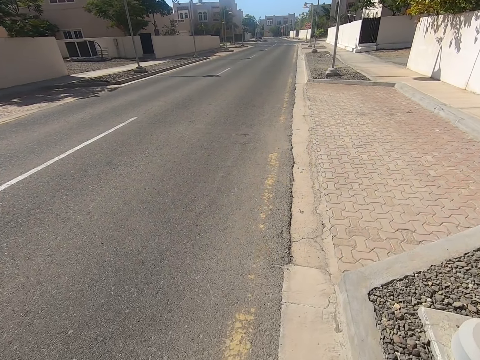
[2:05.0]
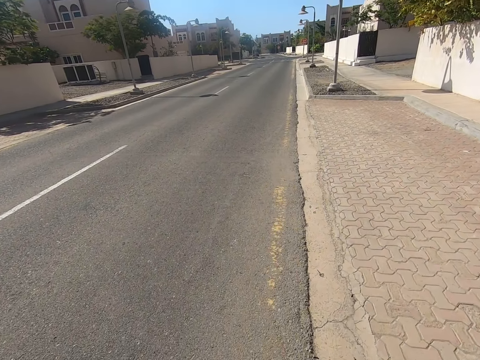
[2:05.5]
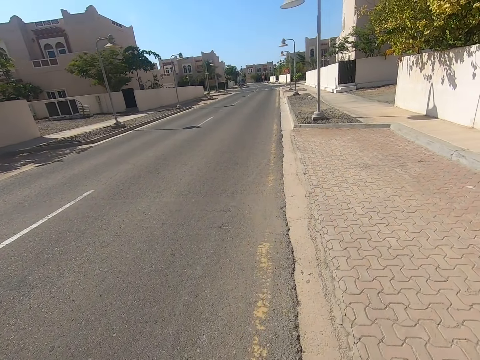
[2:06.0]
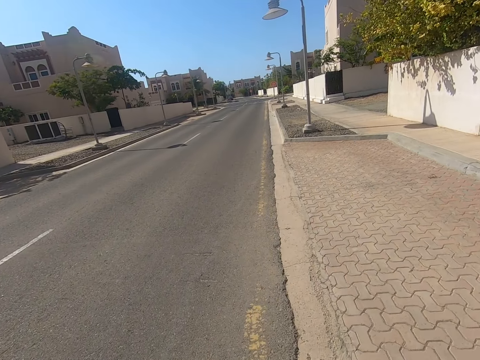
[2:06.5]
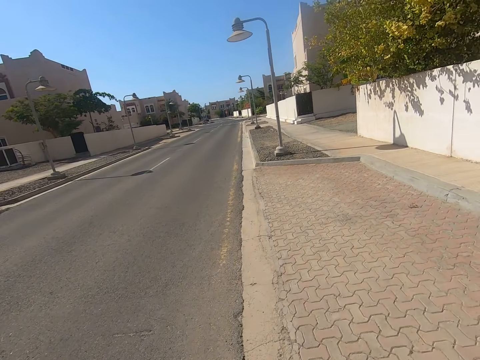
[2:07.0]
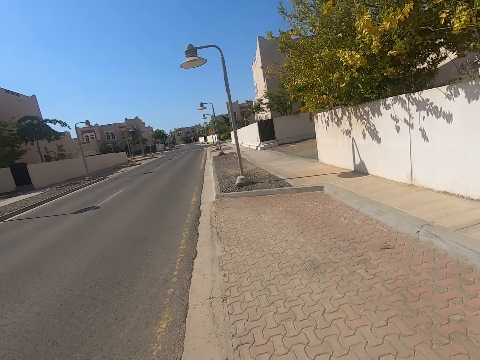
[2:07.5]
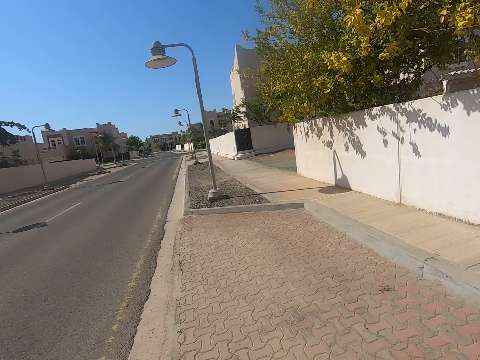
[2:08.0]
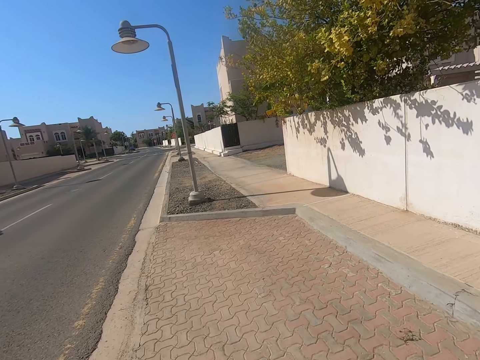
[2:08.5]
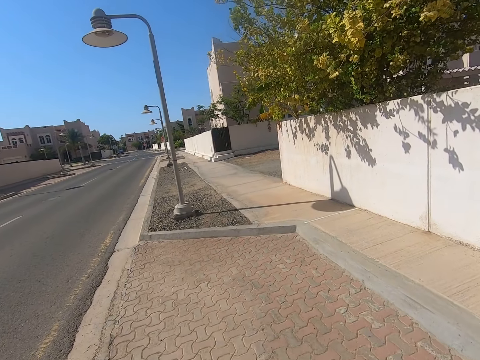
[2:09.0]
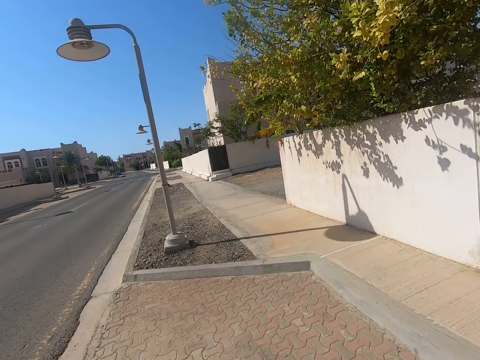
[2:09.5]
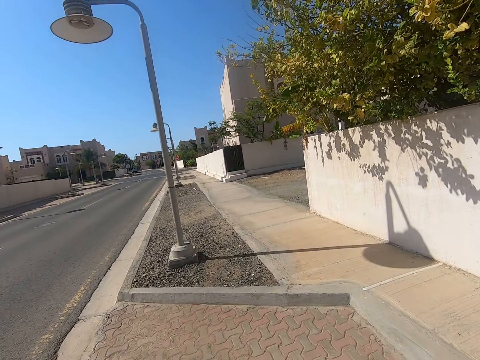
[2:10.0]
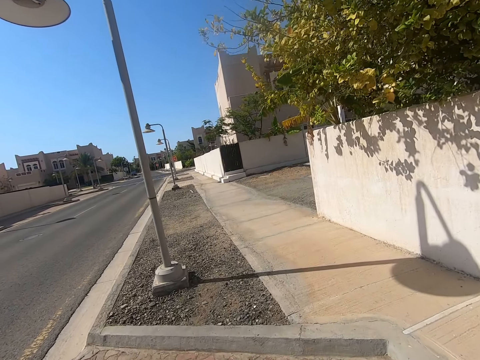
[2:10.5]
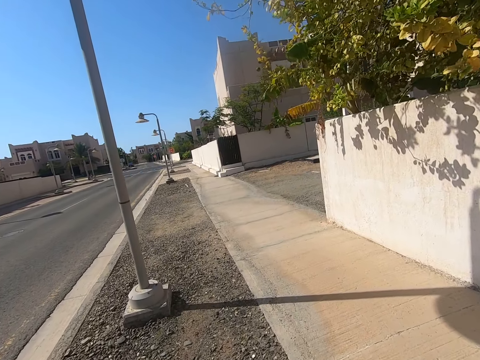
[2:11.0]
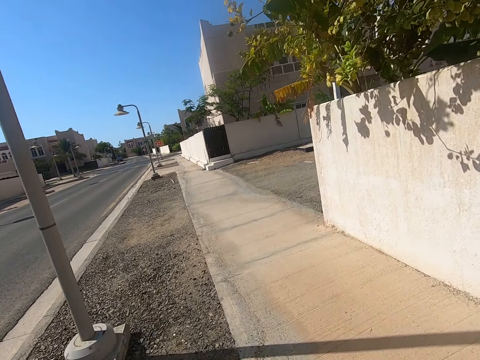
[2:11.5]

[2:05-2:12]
The camera wearer moves hands. They walk on the pavement.

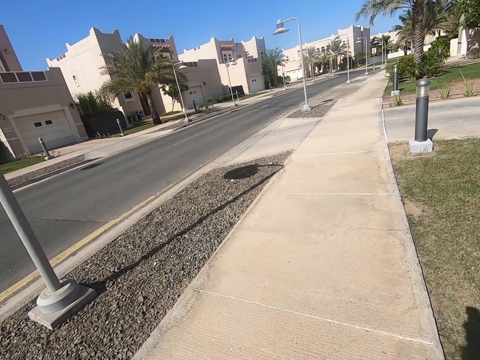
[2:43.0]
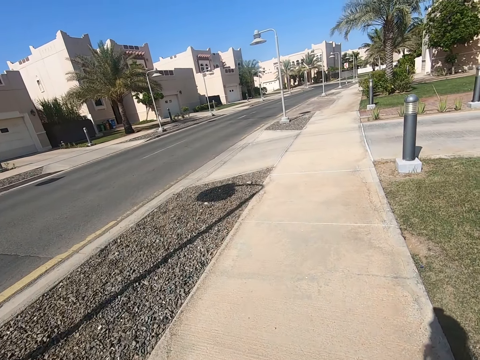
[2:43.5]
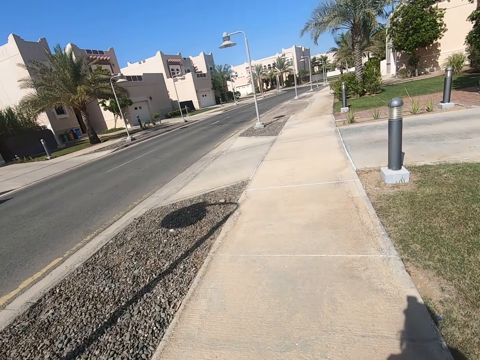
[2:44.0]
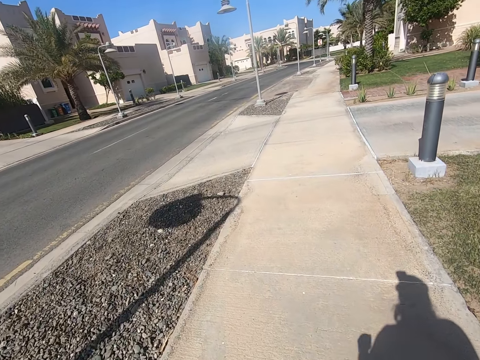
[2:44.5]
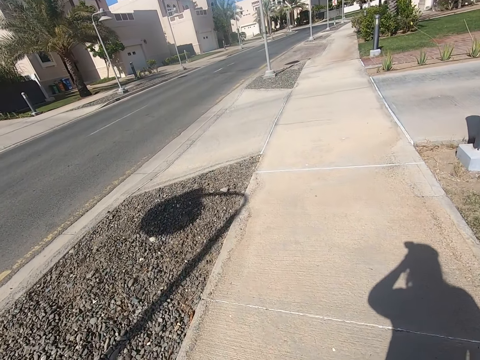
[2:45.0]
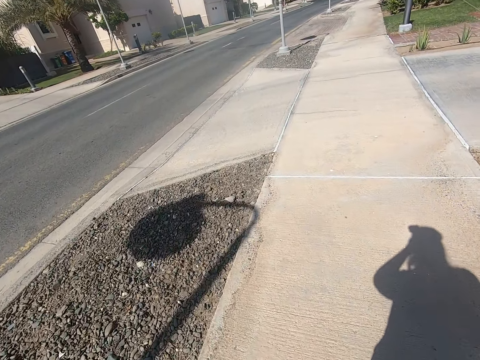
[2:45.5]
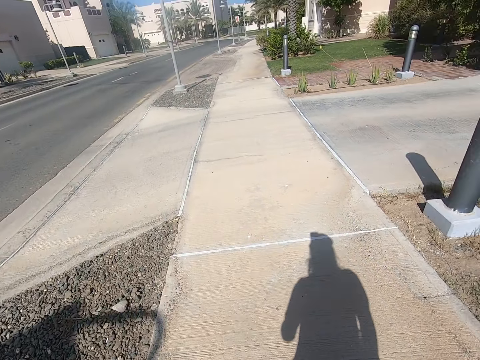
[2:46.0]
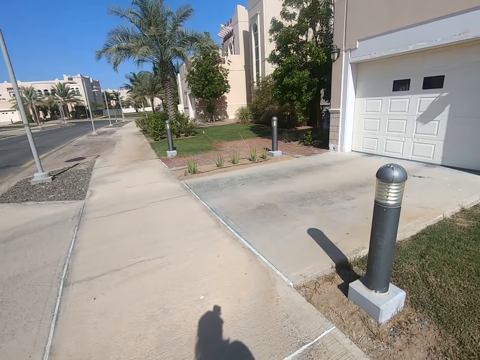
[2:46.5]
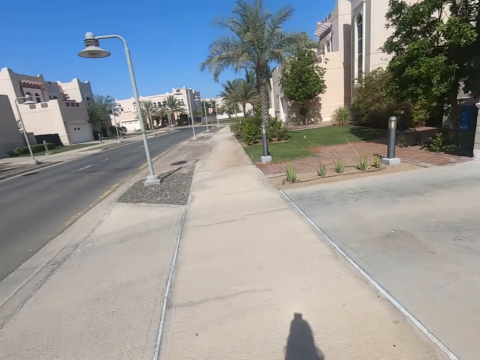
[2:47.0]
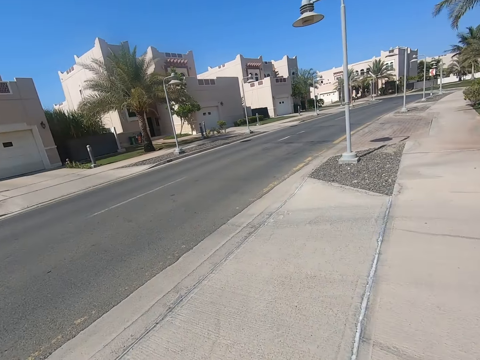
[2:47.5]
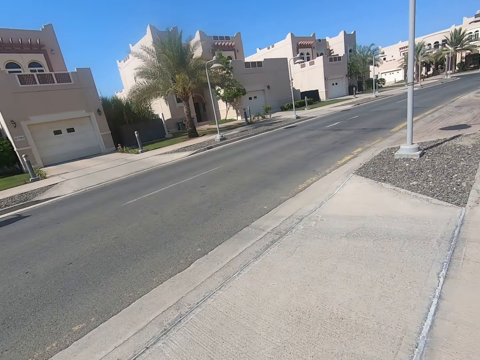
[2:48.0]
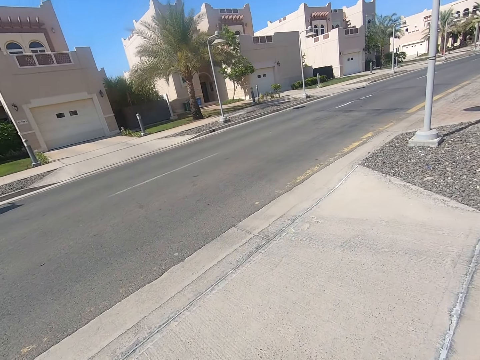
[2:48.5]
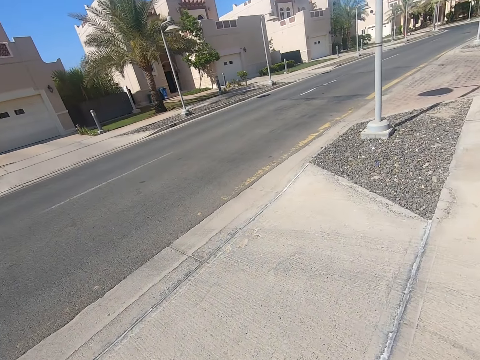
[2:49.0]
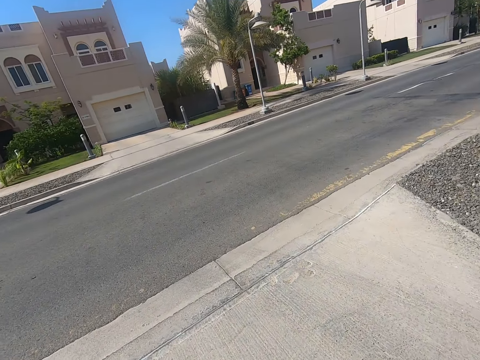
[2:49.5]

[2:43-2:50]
The camera wearer touches something.

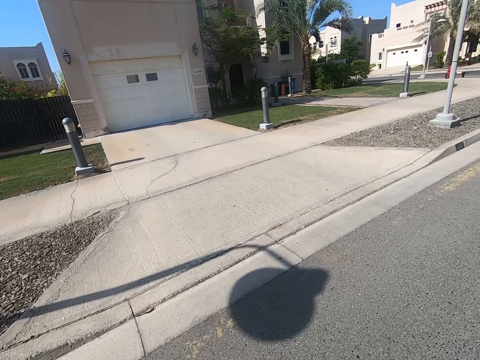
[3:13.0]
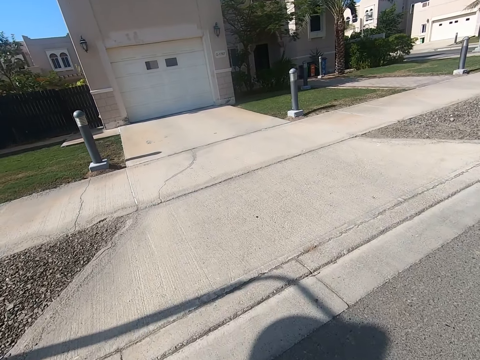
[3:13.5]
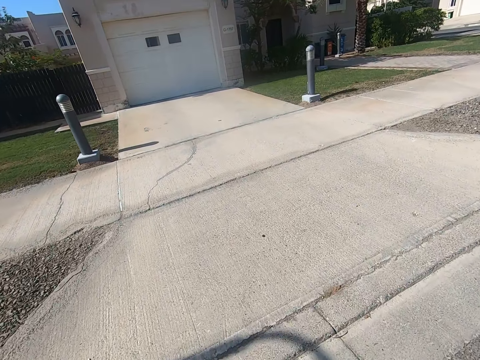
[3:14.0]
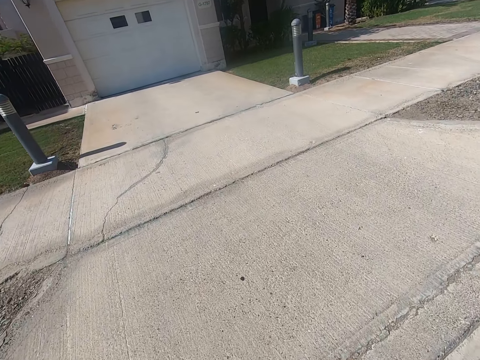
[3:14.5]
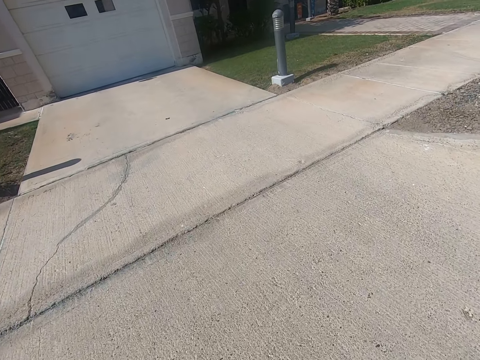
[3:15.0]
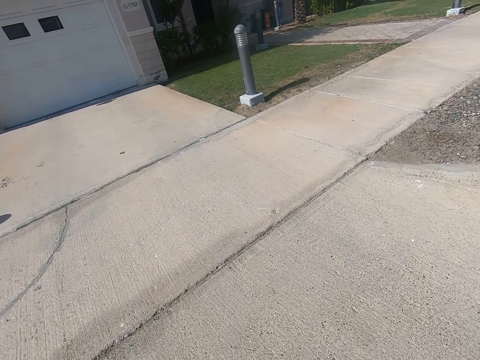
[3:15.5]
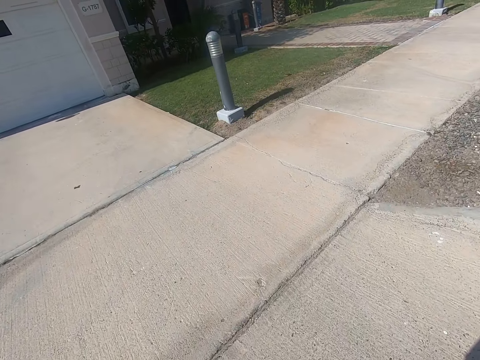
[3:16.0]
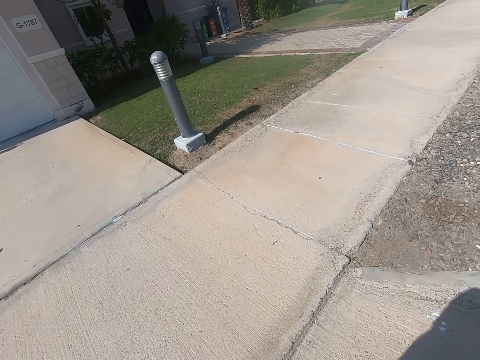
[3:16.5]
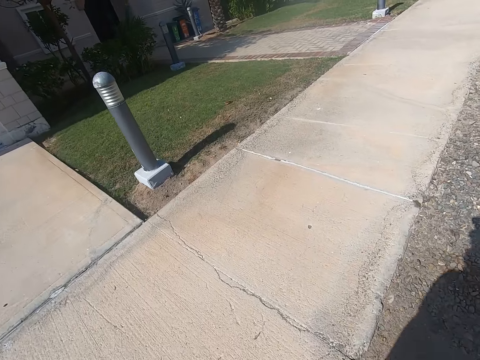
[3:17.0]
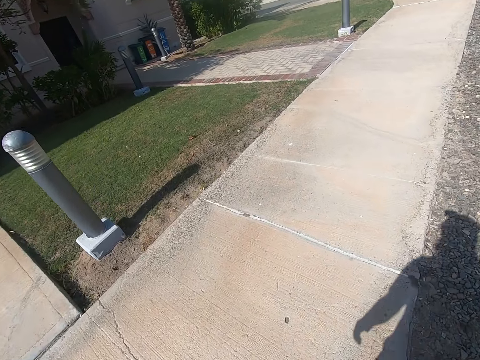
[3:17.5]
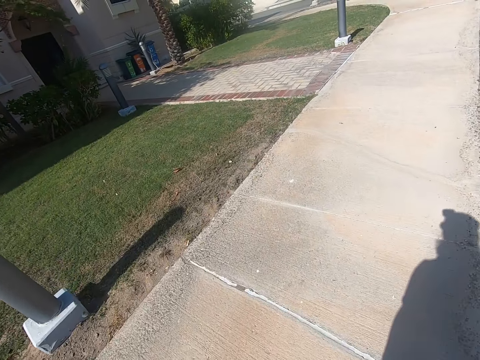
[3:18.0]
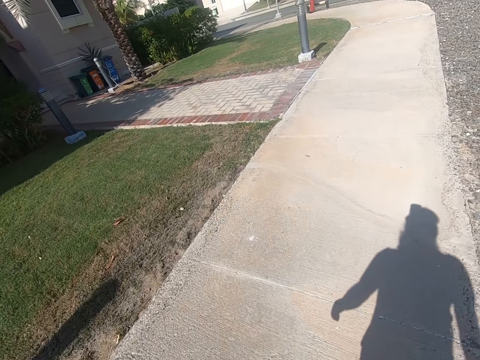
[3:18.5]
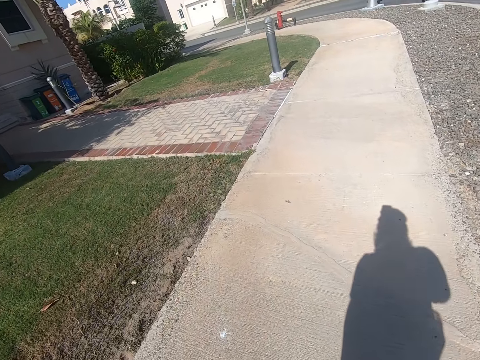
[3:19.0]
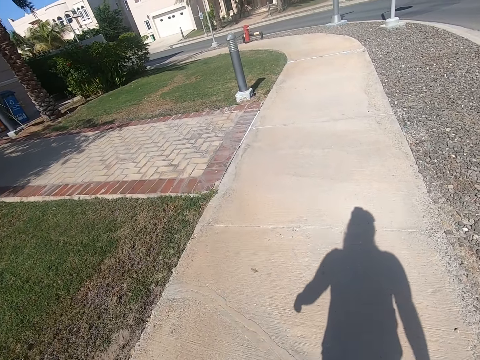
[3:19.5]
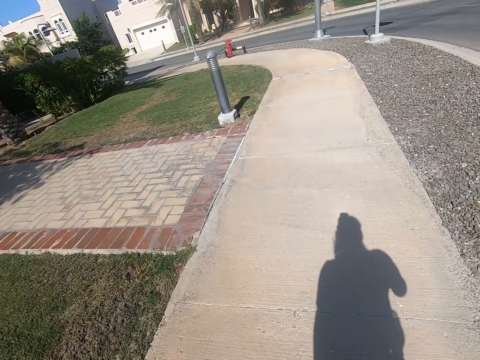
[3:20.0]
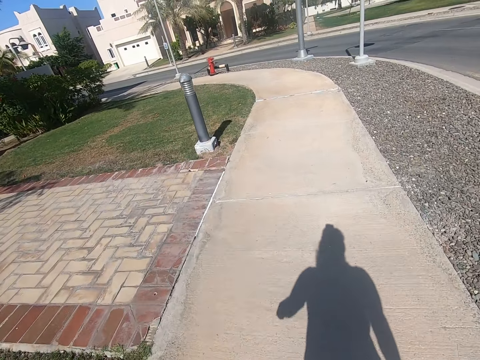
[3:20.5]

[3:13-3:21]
The camera wearer walks on the pavement.

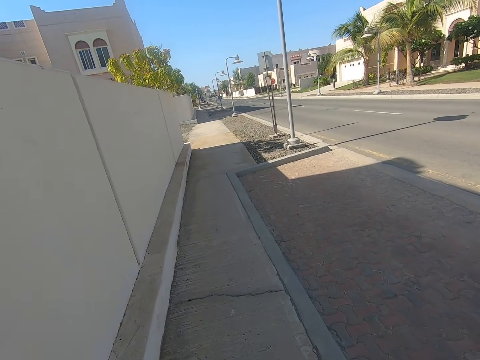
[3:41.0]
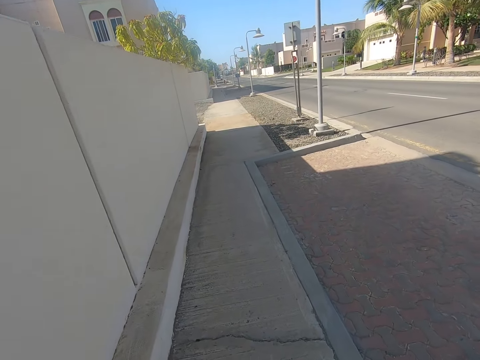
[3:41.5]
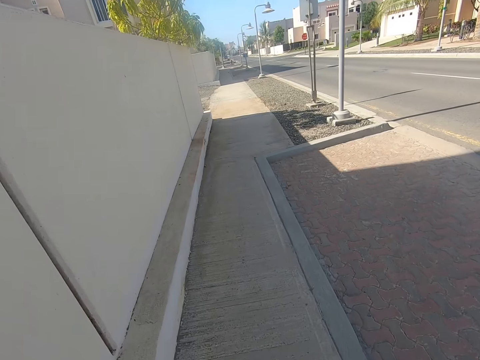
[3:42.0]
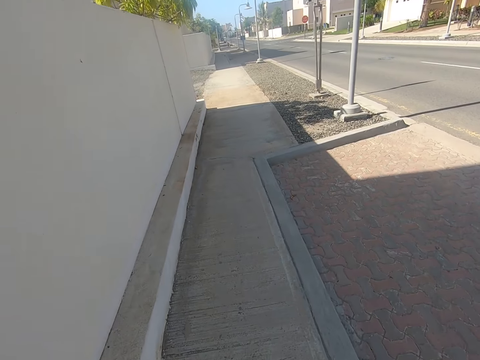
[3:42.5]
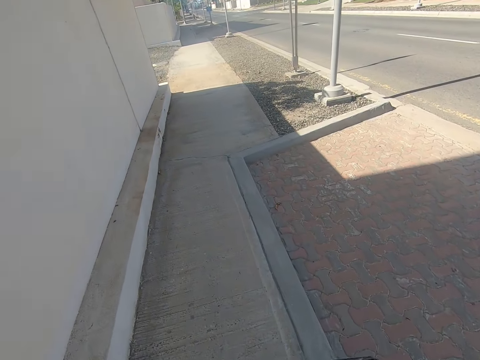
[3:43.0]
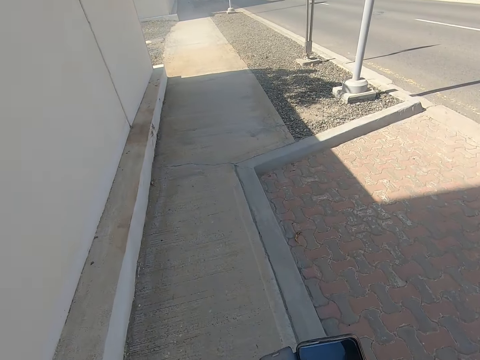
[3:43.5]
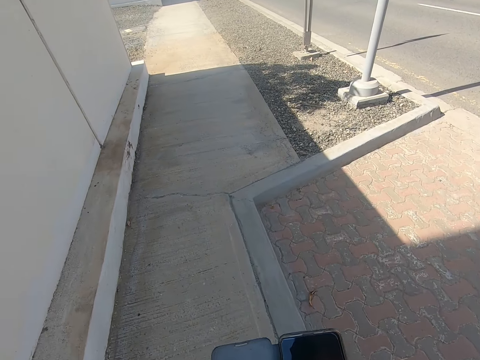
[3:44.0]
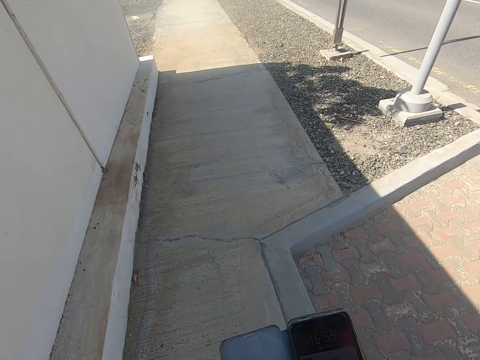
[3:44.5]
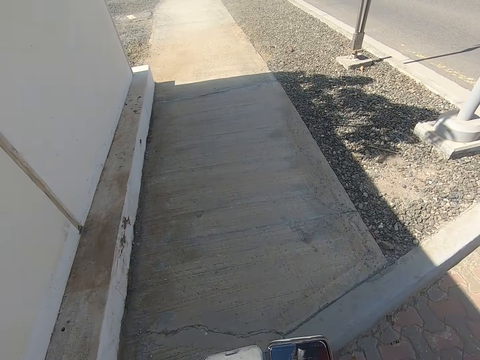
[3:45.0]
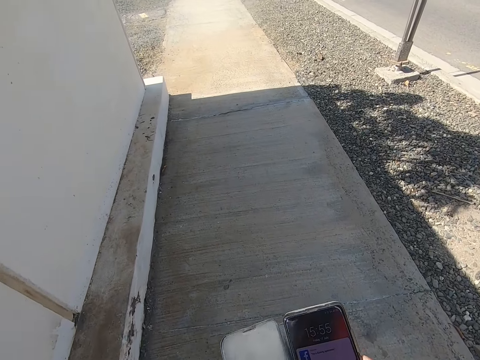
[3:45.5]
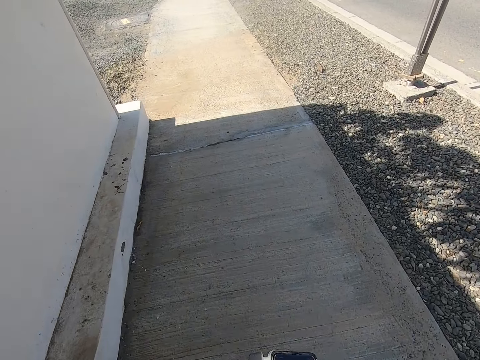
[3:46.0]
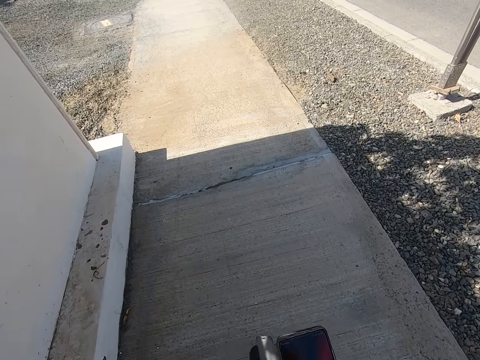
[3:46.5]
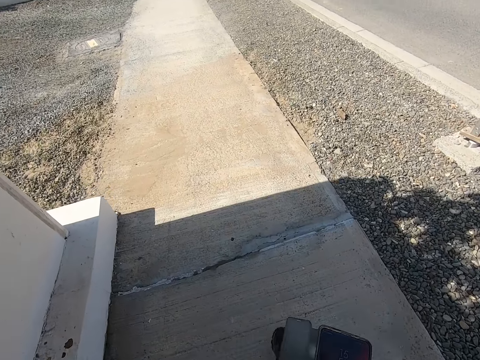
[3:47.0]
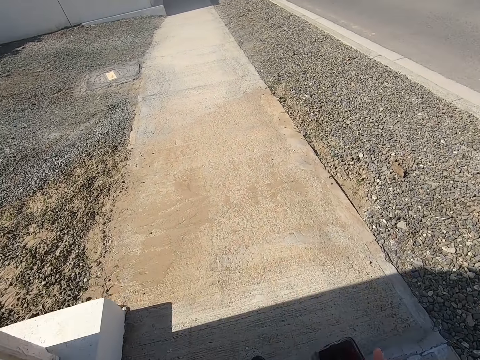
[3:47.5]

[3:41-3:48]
The camera wearer holds the phone. They operate the phone.
